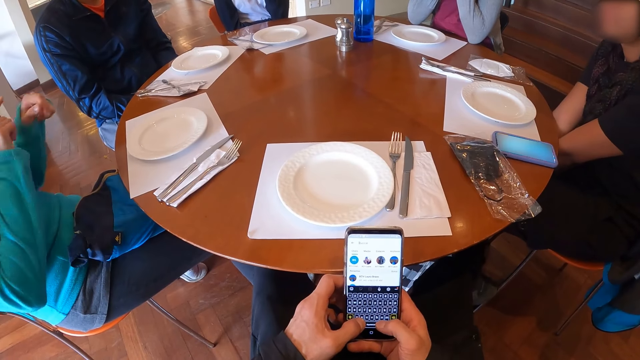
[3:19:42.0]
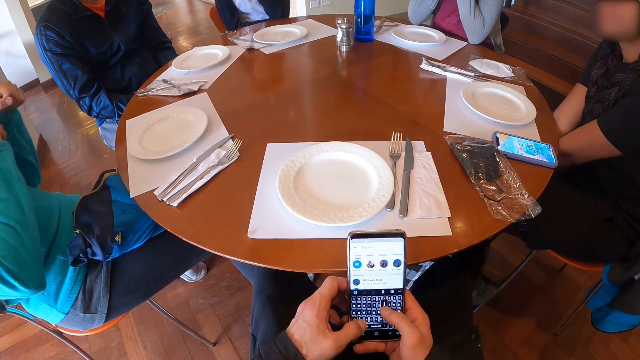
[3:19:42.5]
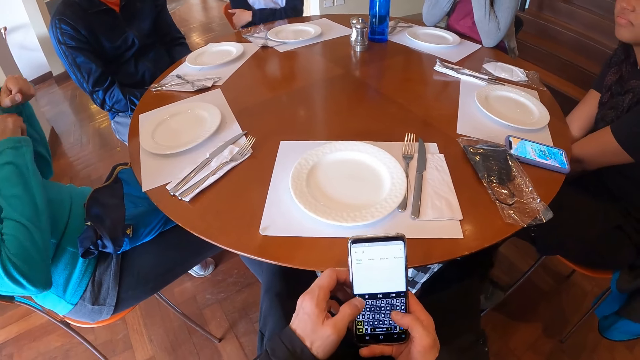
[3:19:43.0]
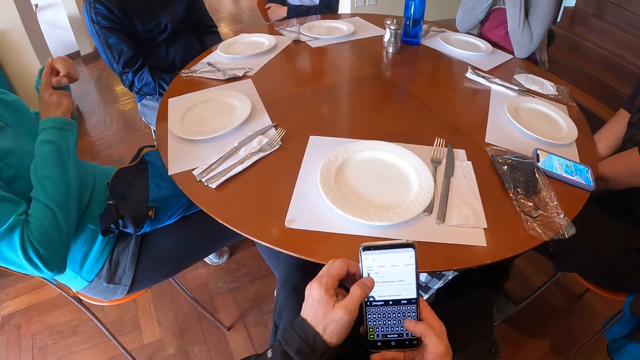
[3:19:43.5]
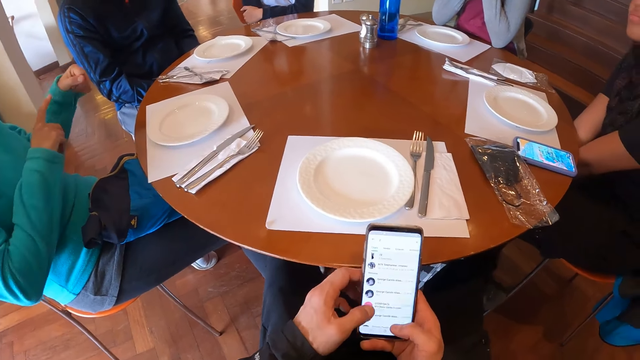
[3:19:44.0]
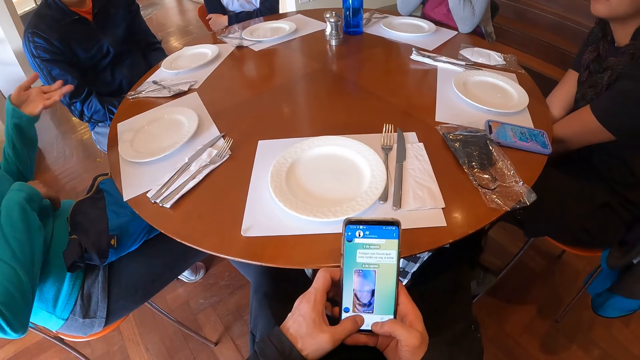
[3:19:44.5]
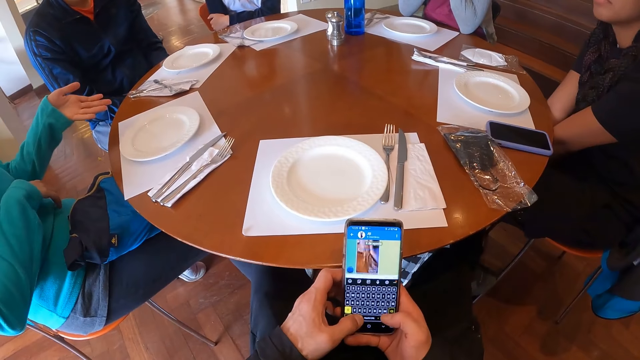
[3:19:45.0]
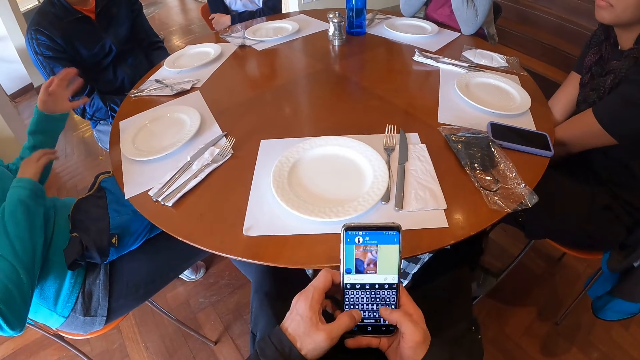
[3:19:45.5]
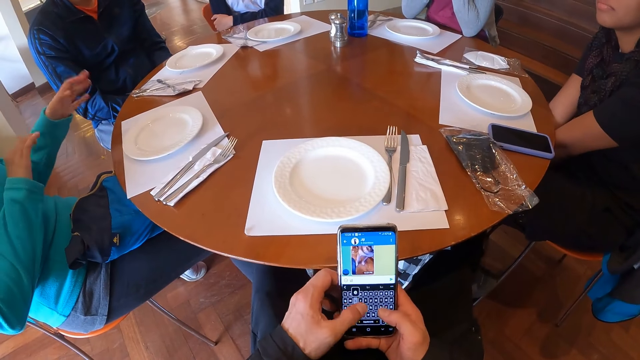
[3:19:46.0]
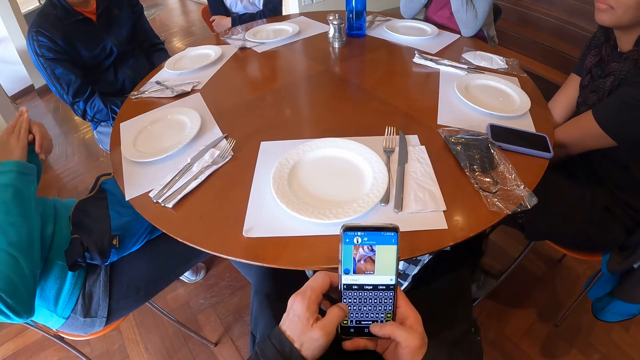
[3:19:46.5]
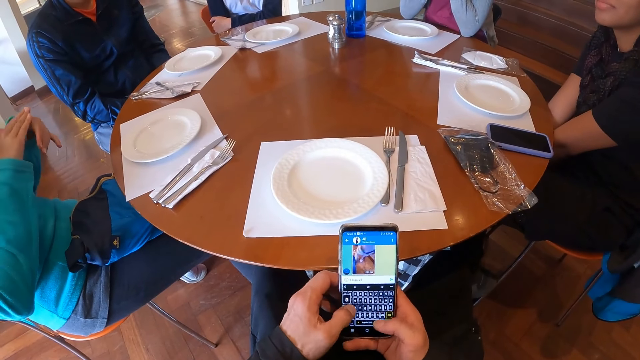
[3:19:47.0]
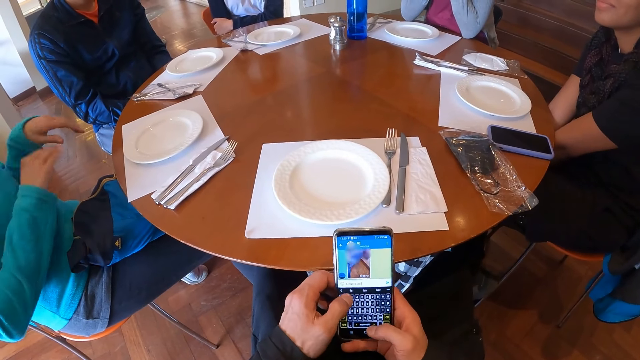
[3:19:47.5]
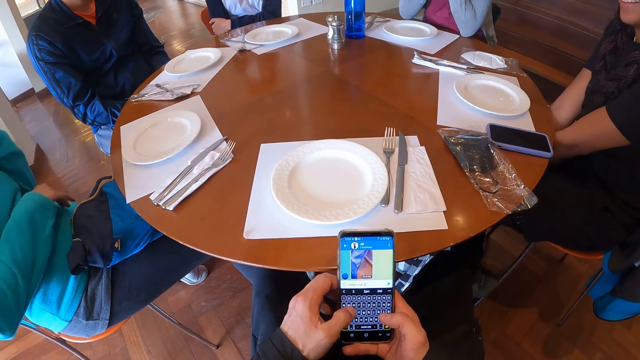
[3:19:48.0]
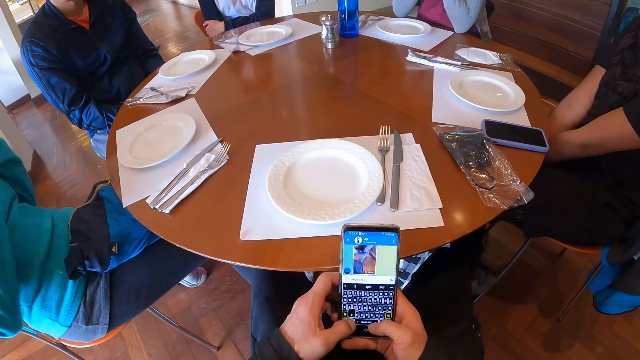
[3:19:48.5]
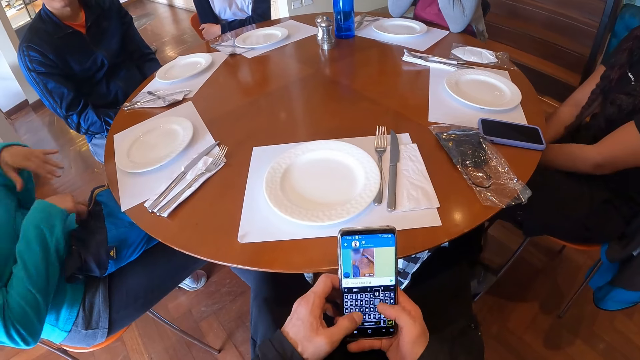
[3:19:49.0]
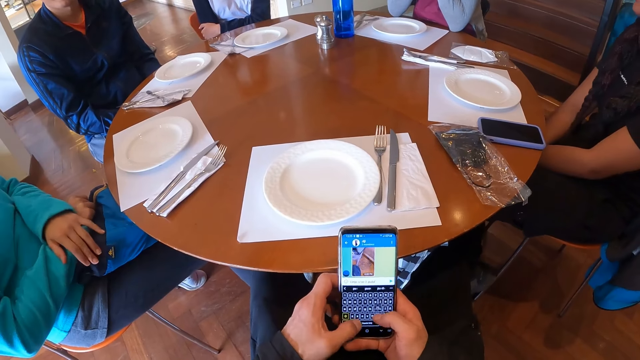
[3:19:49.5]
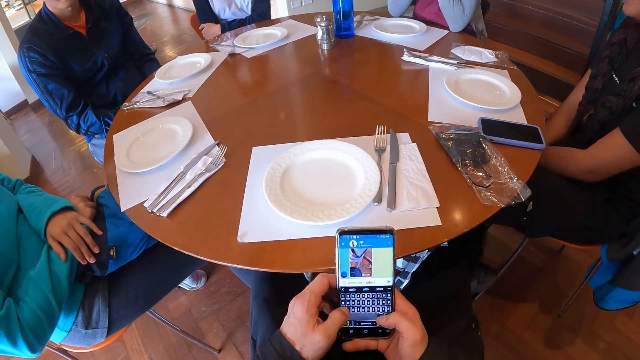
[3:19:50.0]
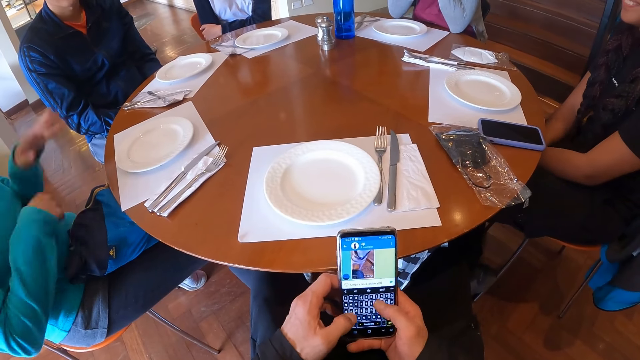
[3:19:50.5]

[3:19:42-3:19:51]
A woman interacts with a man and another woman. A woman uses a hand gesture. The camera wearer uses the phone.

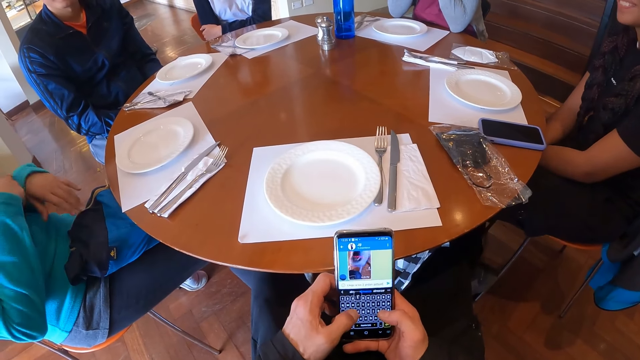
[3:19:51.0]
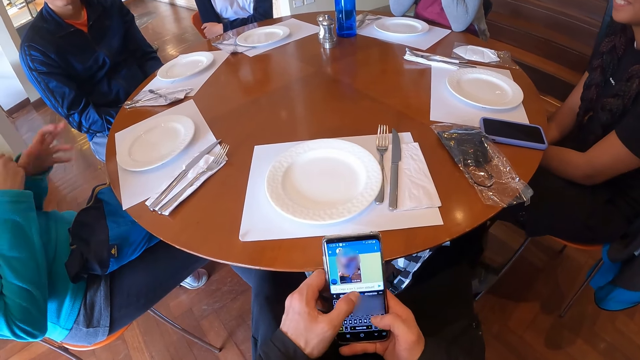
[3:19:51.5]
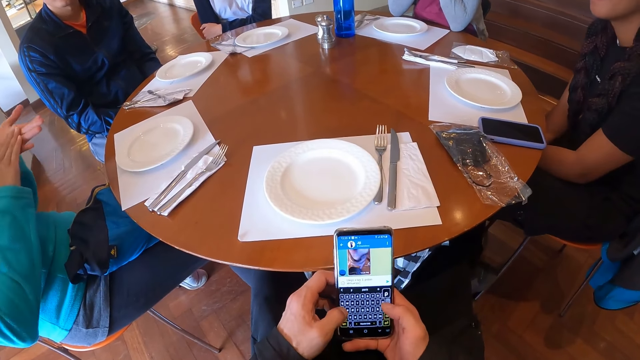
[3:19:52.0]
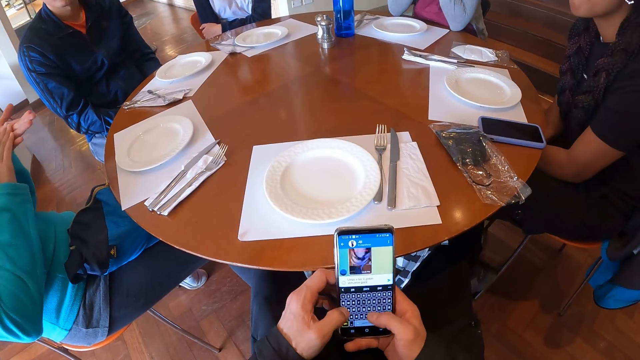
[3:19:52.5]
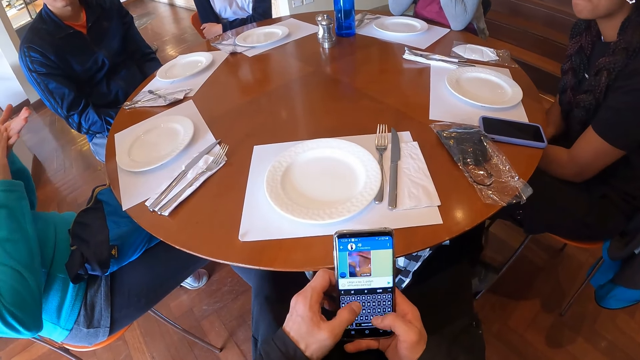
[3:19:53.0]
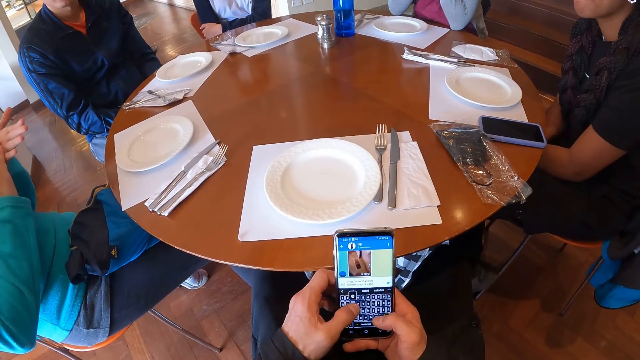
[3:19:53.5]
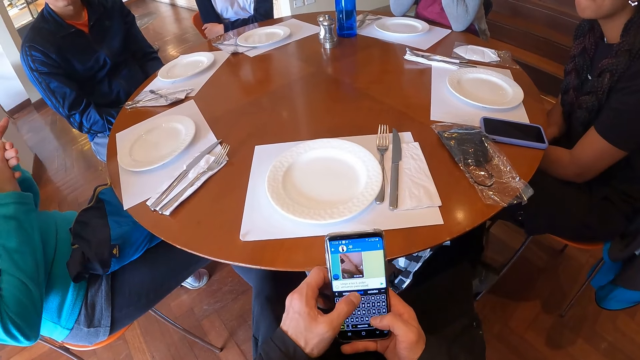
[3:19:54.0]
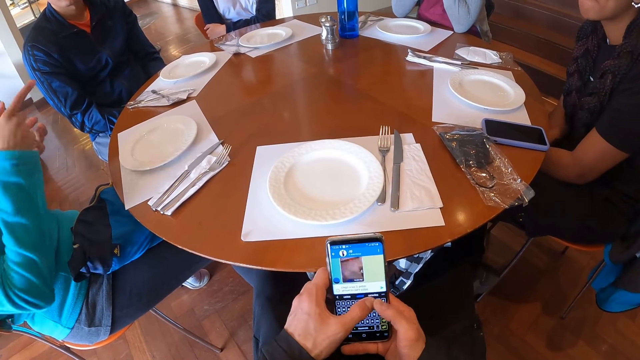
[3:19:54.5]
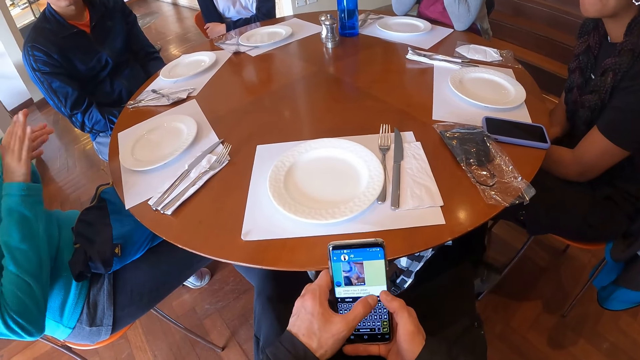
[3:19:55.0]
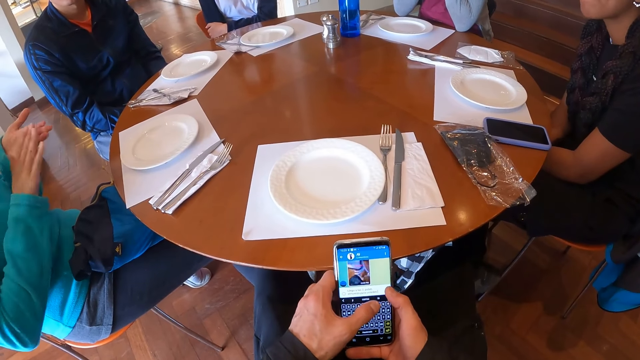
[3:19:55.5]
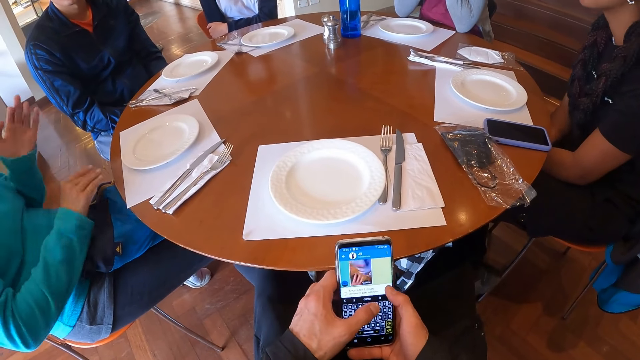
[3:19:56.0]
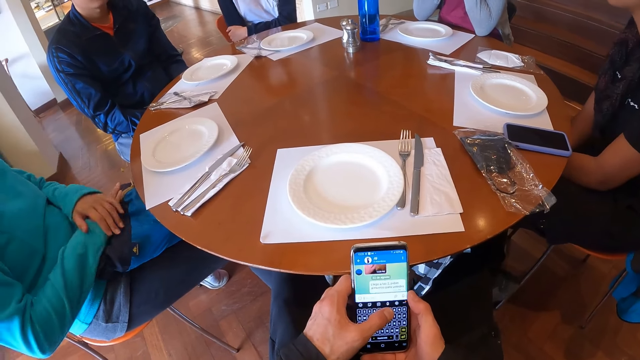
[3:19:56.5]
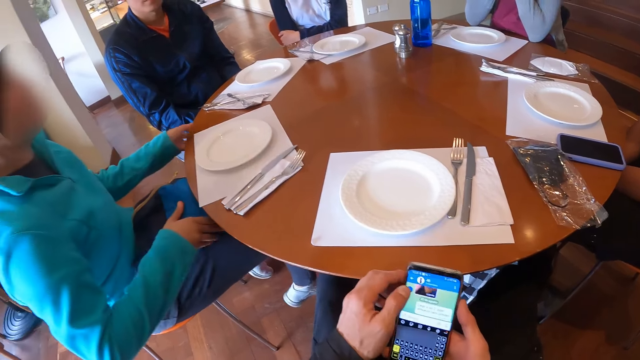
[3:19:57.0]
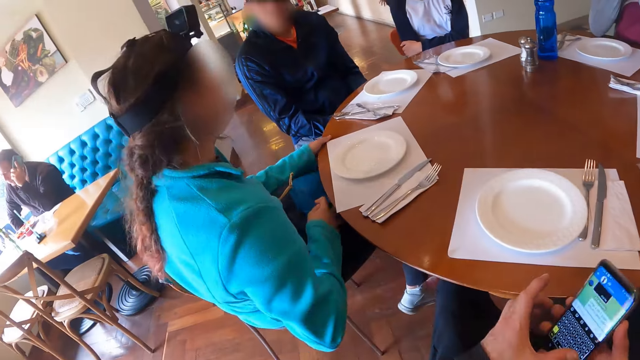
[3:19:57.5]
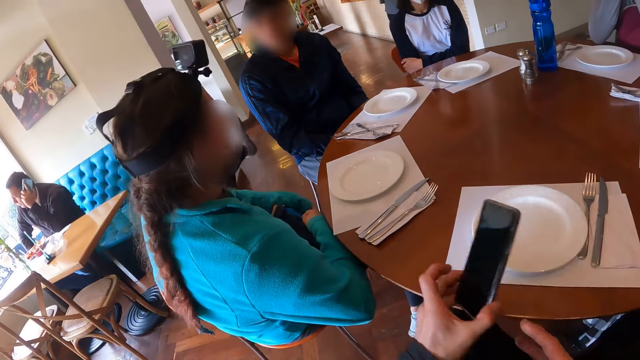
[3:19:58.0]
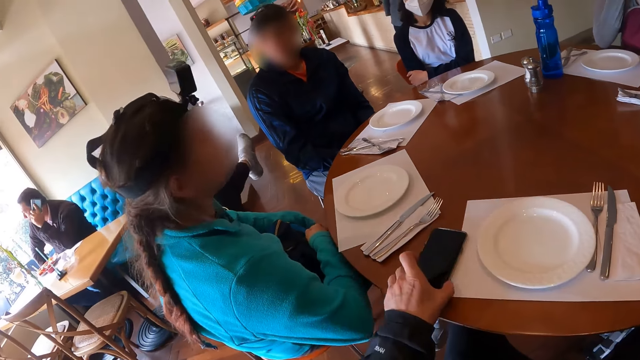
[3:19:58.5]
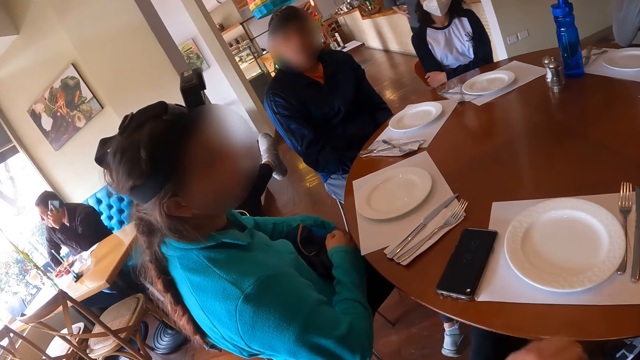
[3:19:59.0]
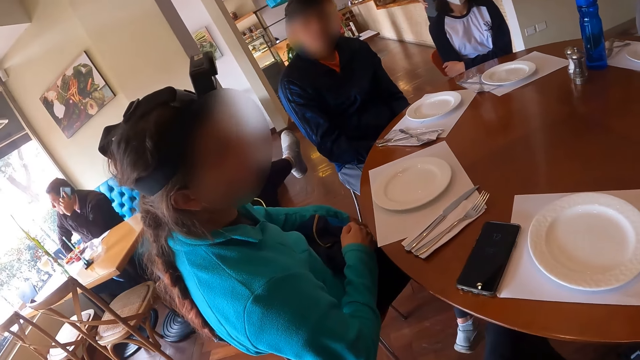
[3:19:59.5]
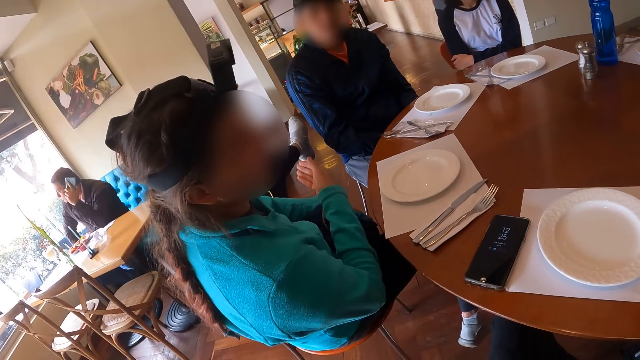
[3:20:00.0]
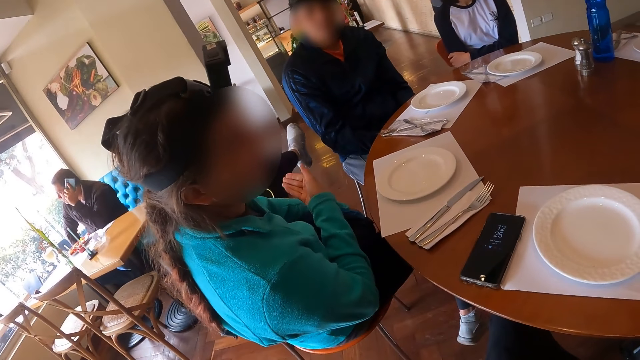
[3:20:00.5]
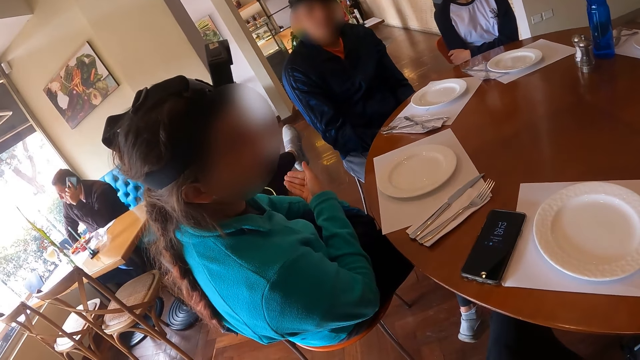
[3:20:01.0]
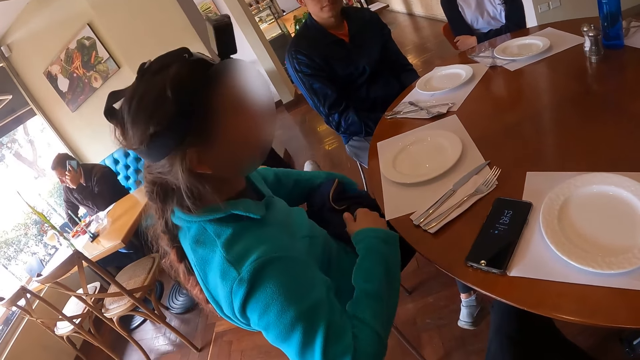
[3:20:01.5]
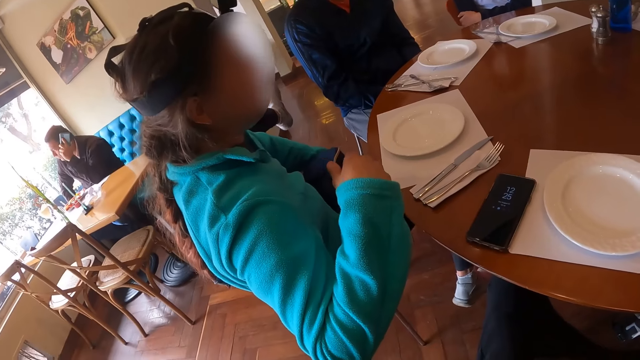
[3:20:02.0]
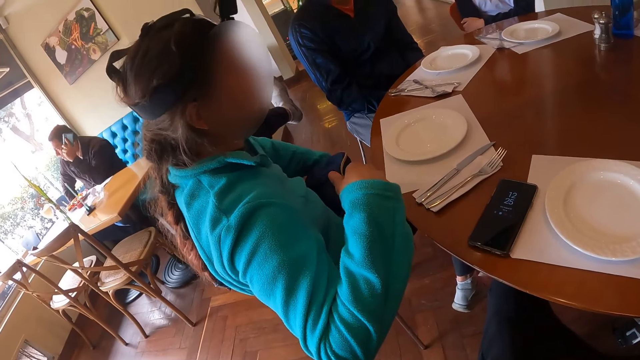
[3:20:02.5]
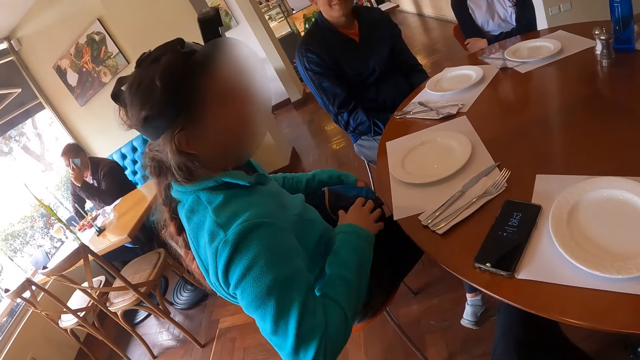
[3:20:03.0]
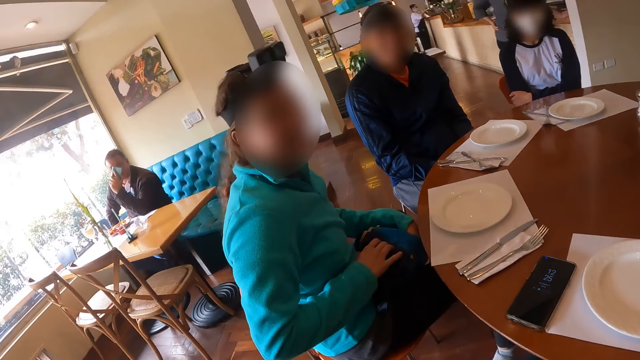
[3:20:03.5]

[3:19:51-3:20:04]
A woman uses a hand gesture. The camera wearer uses the phone. The woman uses a hand gesture. The camera wearer drops the mobile phone in her left hand on the table. The woman uses a hand gesture.
